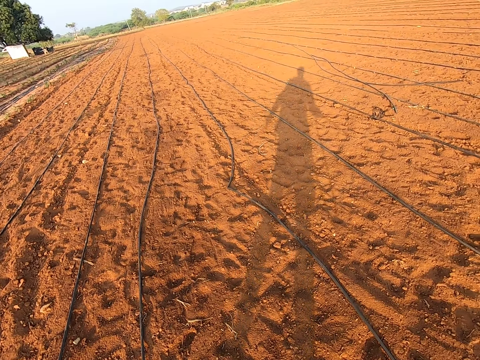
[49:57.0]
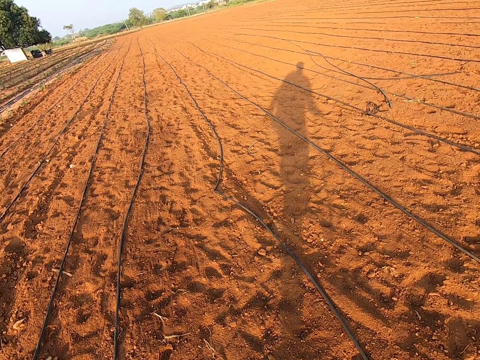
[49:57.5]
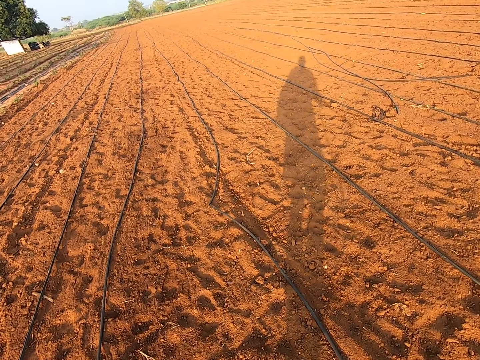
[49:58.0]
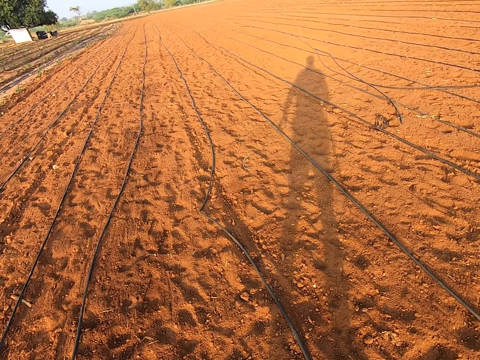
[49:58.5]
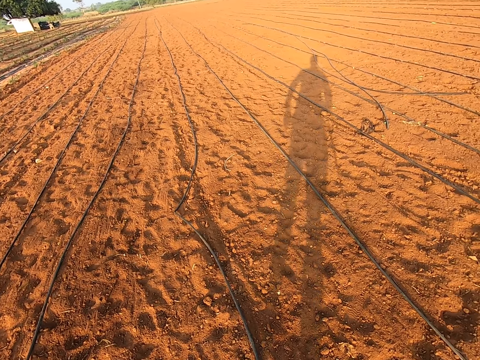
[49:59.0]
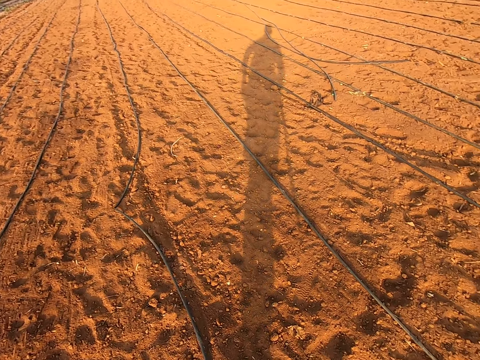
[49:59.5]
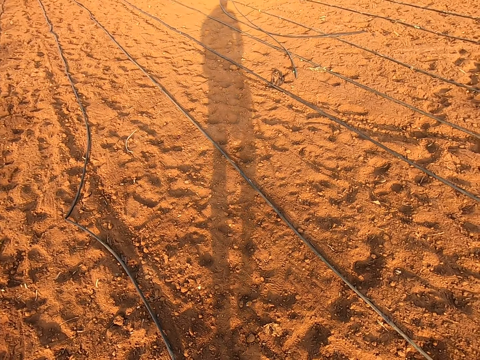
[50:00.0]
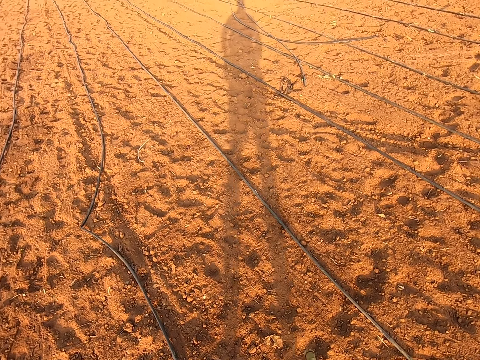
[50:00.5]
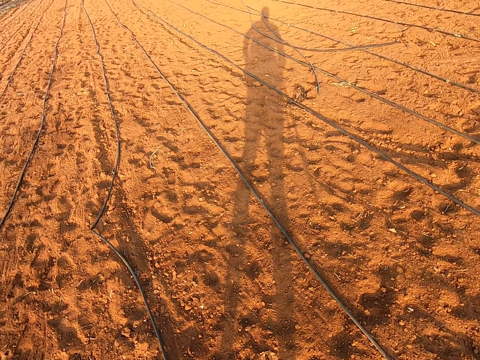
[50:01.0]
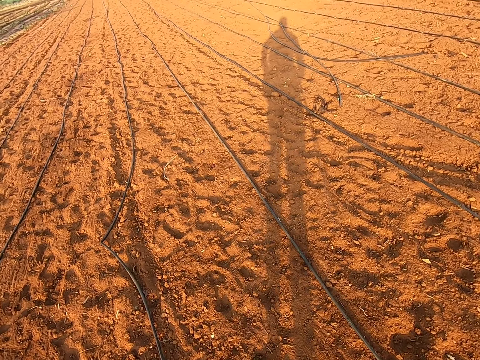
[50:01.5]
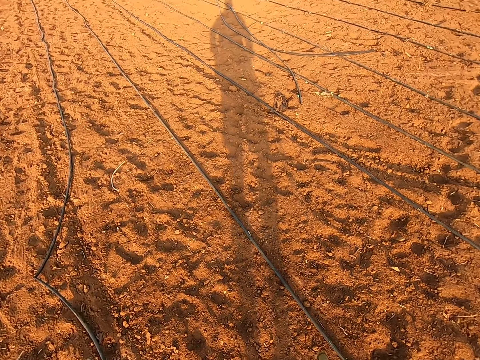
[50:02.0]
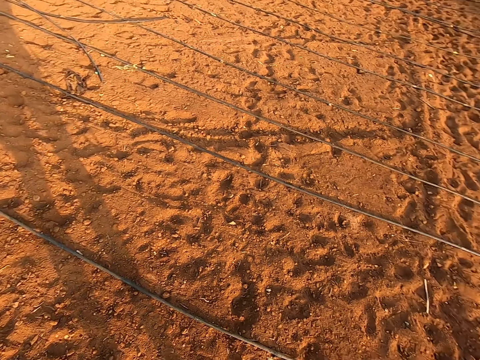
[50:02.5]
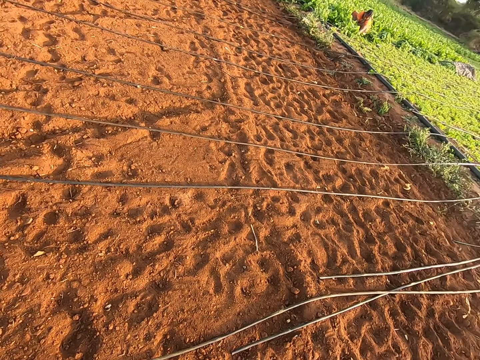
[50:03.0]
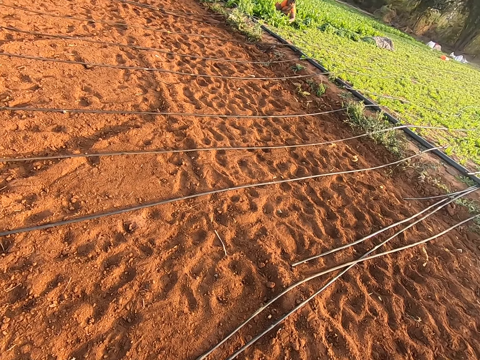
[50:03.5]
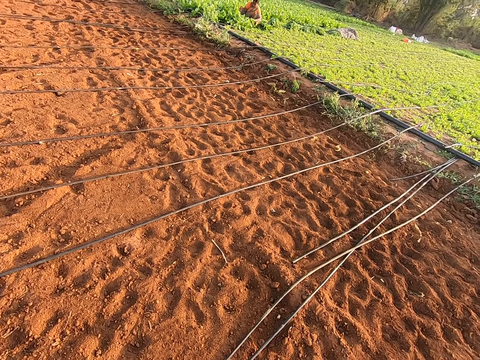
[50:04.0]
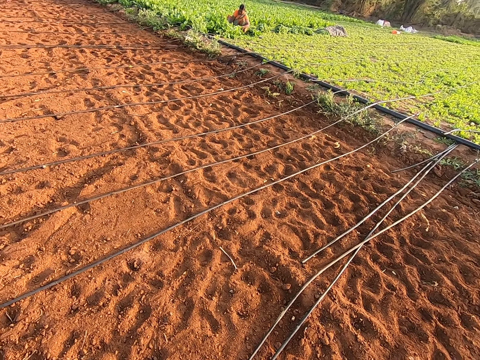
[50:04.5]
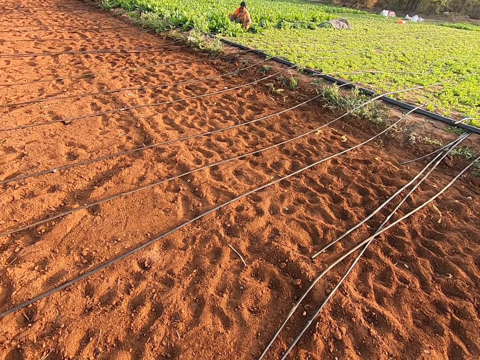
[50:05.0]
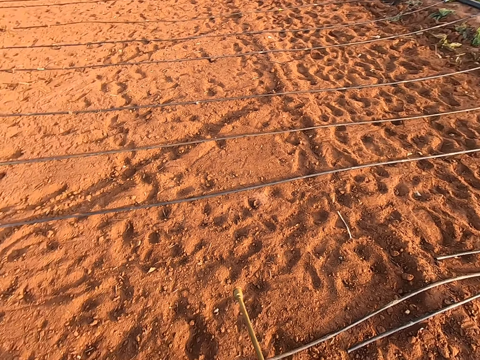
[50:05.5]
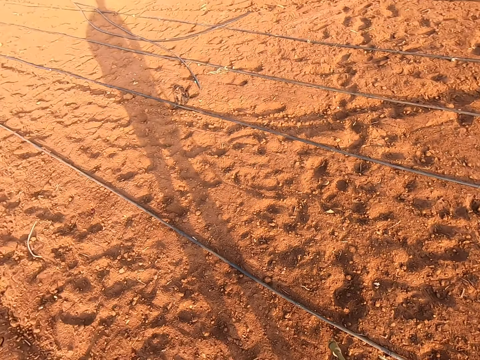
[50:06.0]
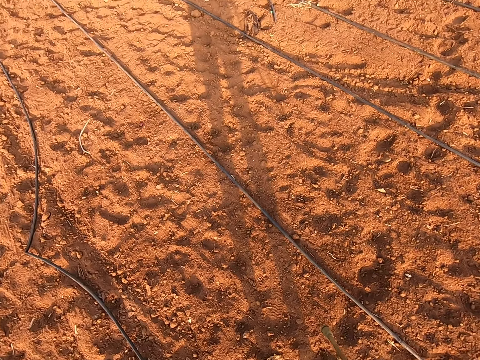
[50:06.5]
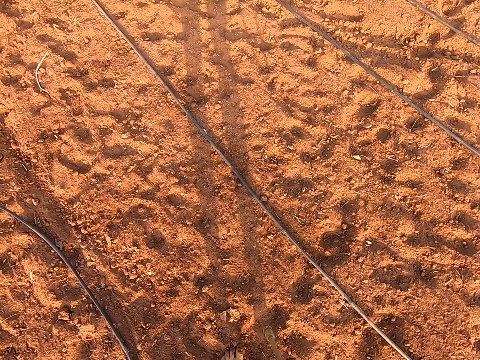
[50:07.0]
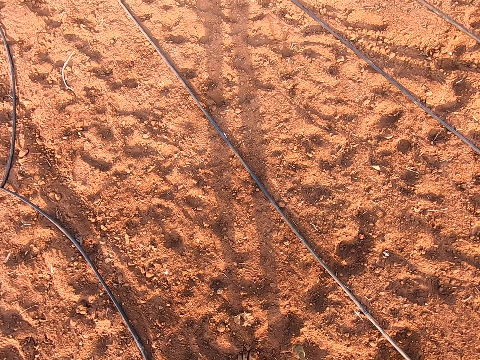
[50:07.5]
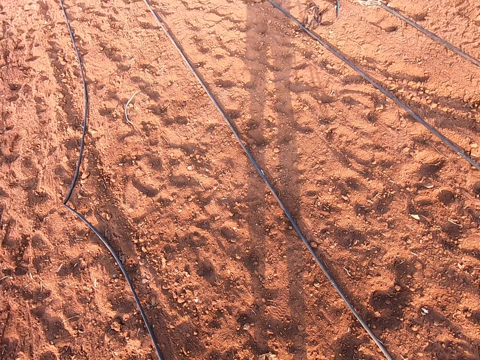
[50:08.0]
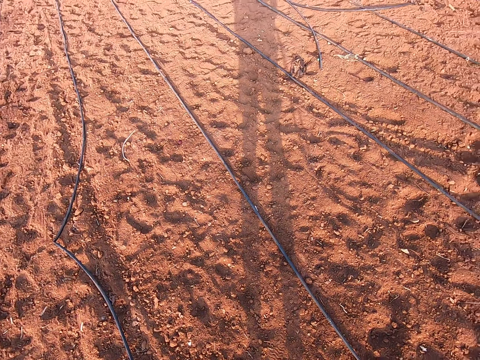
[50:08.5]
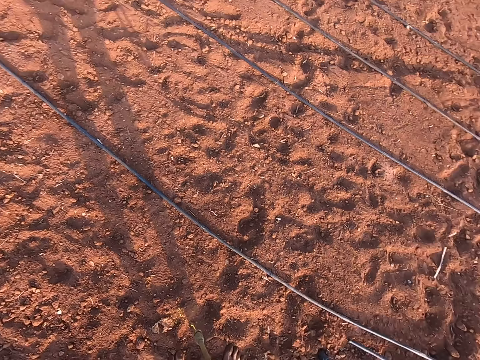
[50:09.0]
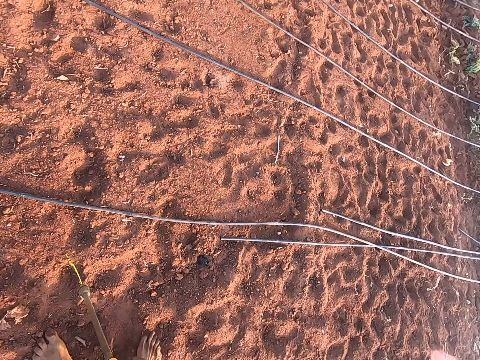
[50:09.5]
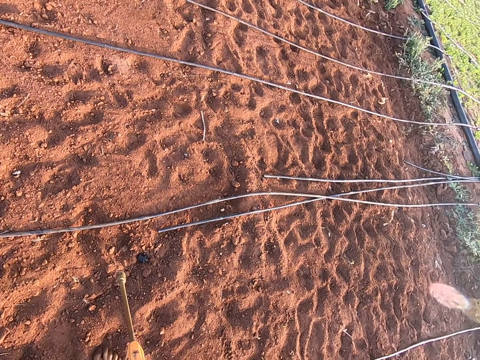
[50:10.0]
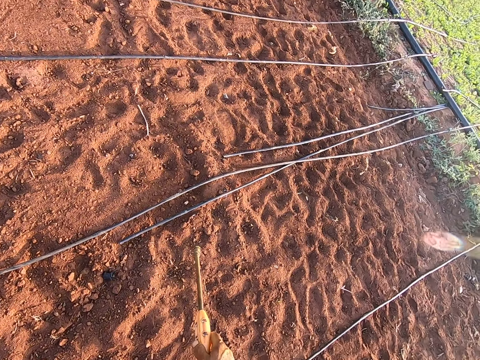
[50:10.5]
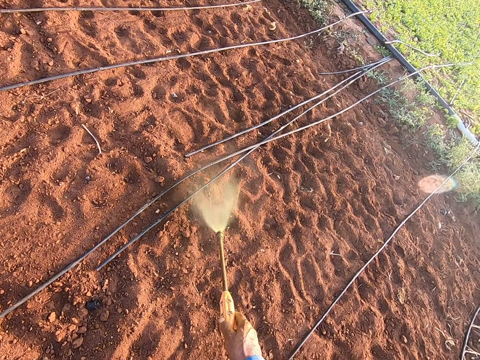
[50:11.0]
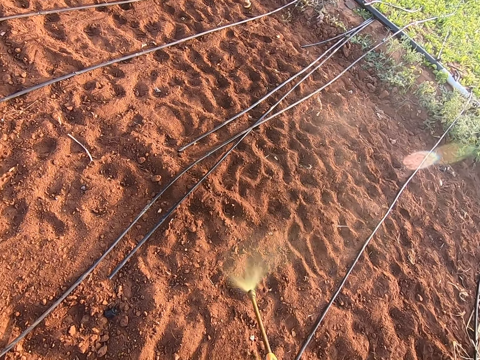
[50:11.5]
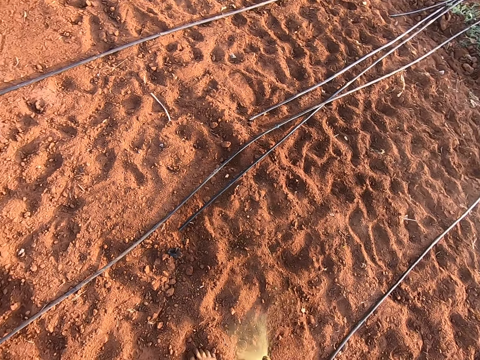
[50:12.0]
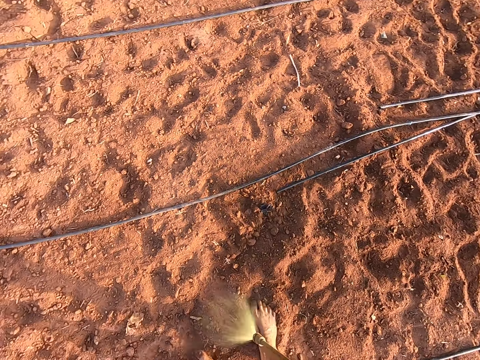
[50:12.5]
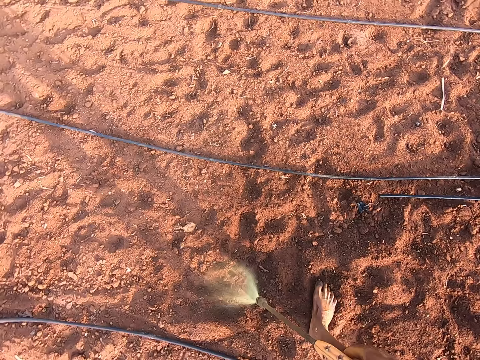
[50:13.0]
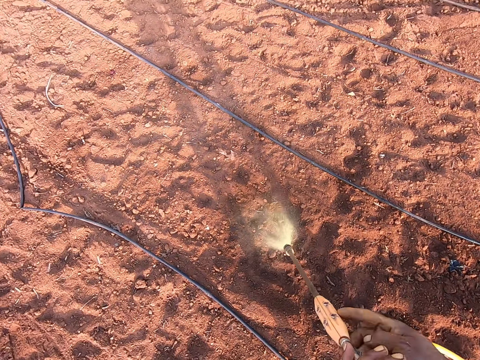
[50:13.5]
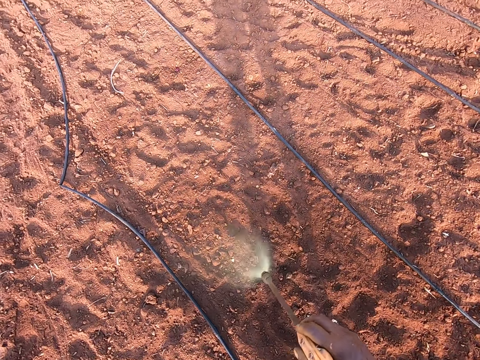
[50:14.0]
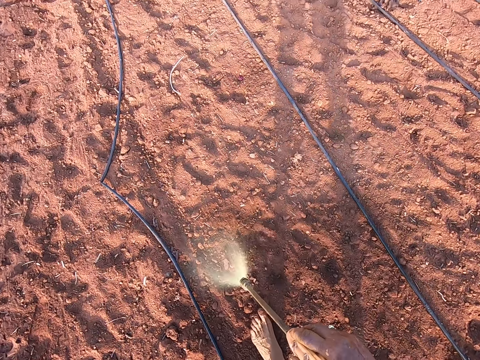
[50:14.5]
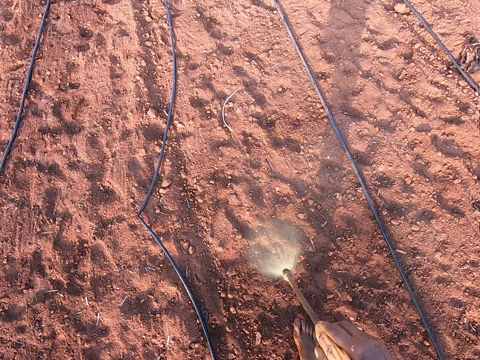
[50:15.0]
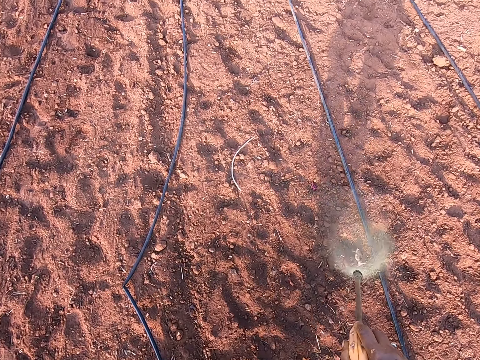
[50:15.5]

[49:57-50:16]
The camera wearer sprays the farm with the nozzle in his right hand.

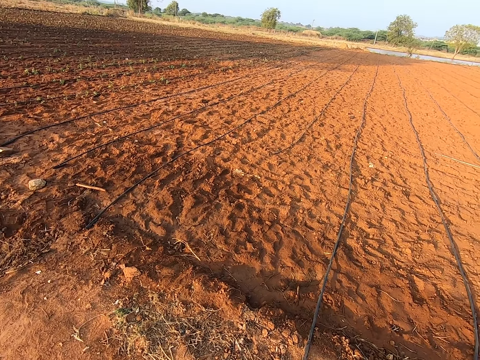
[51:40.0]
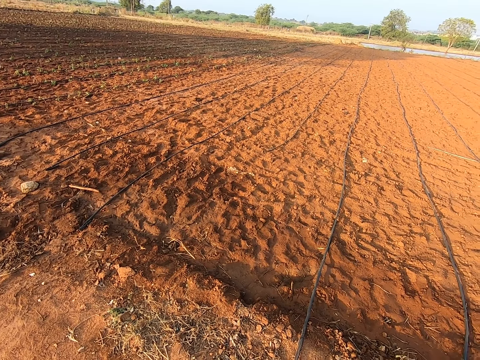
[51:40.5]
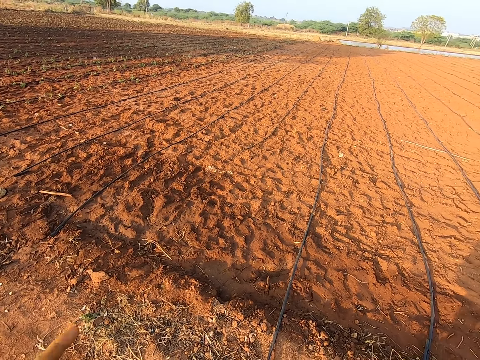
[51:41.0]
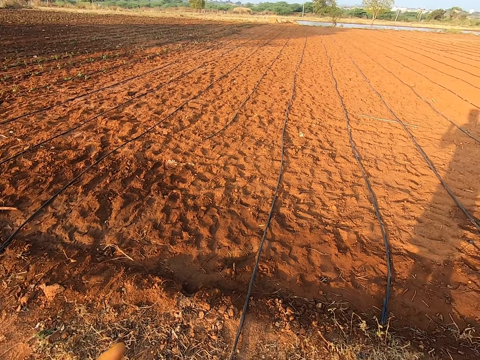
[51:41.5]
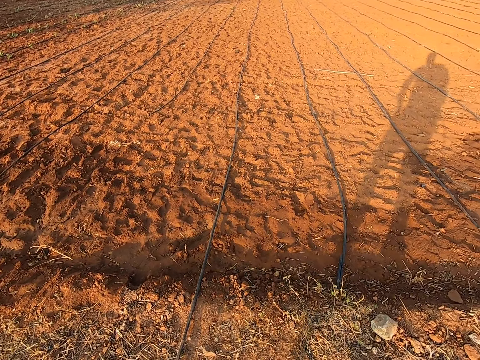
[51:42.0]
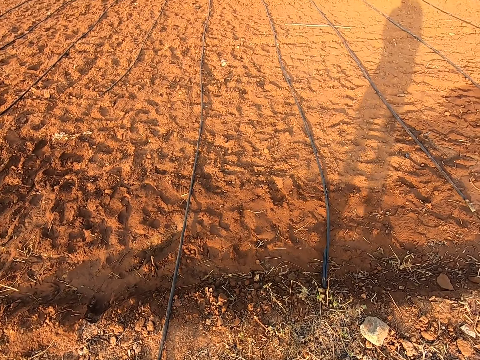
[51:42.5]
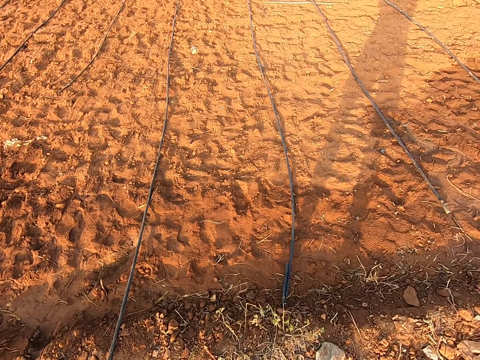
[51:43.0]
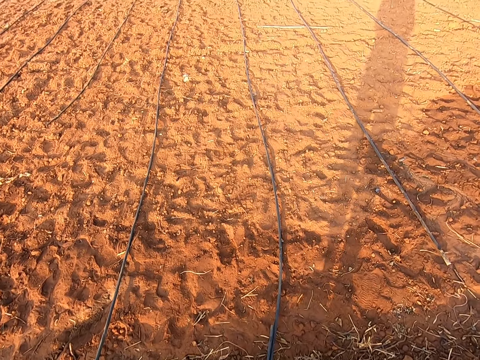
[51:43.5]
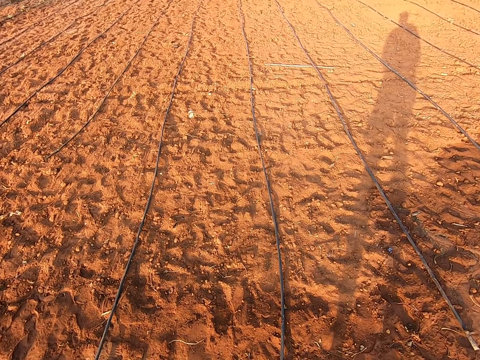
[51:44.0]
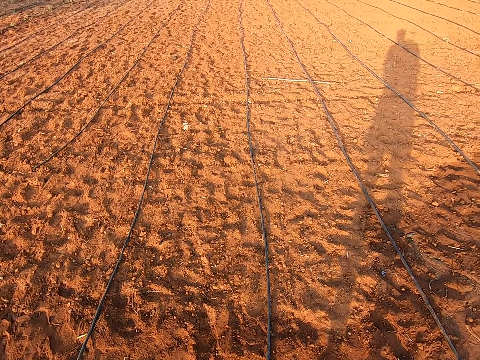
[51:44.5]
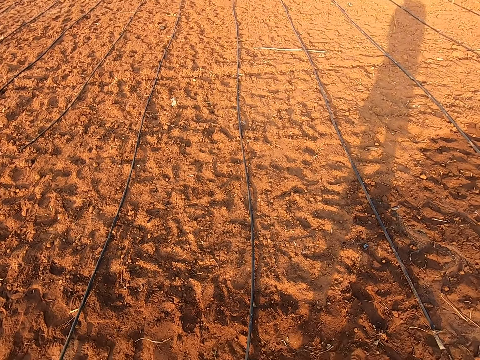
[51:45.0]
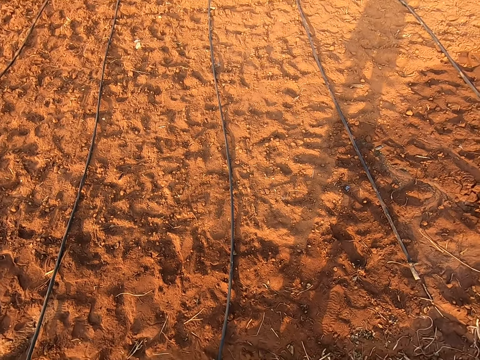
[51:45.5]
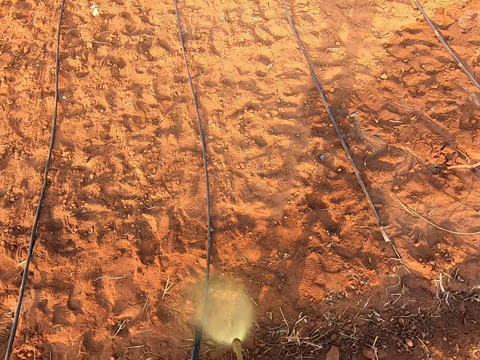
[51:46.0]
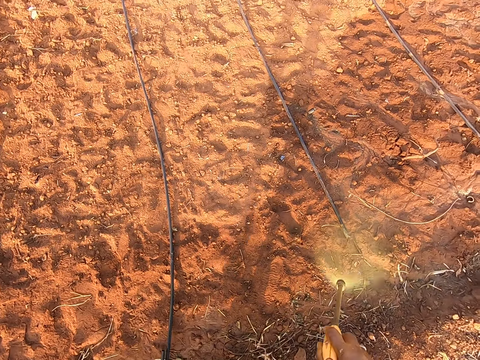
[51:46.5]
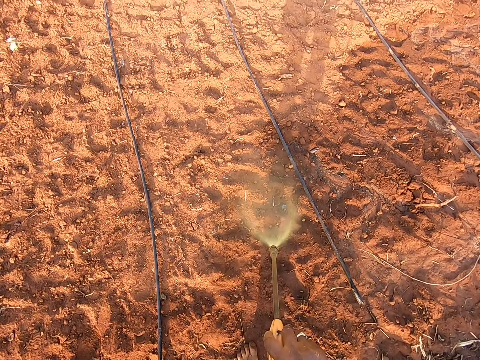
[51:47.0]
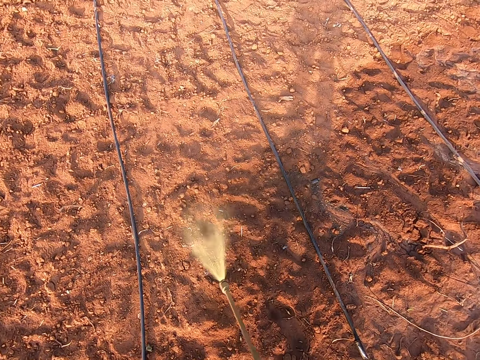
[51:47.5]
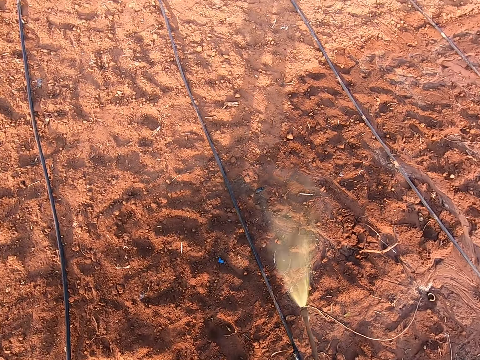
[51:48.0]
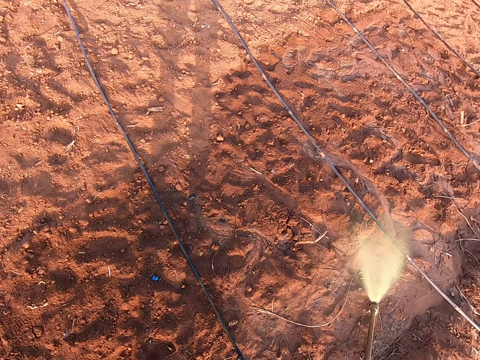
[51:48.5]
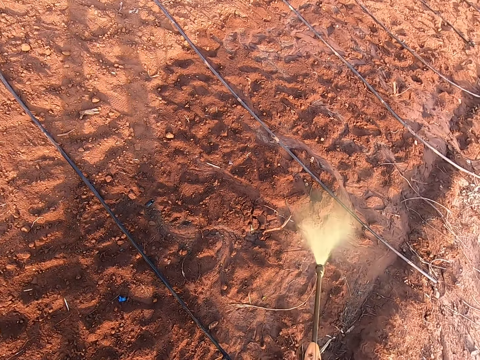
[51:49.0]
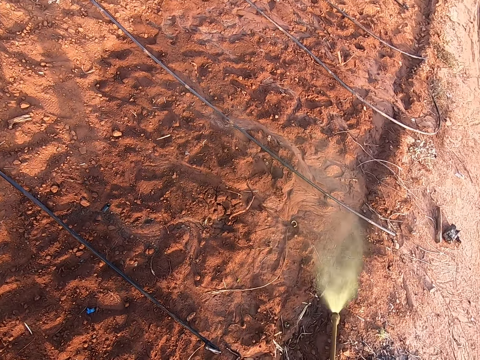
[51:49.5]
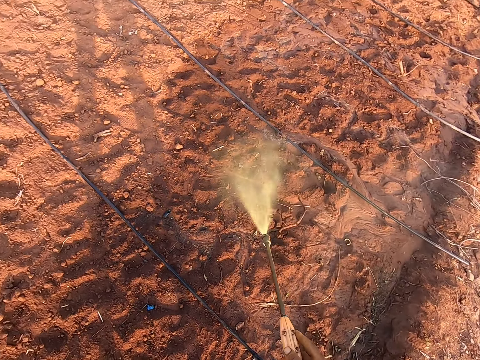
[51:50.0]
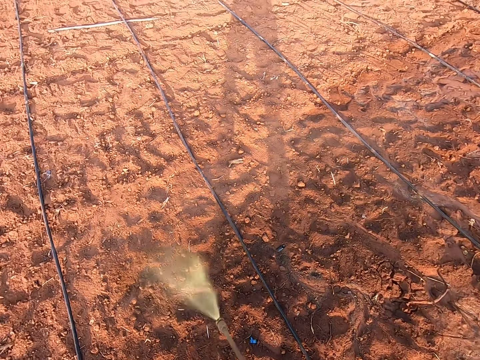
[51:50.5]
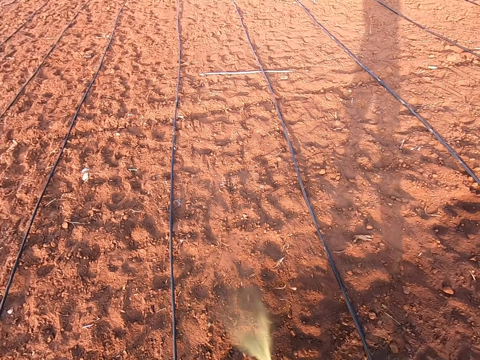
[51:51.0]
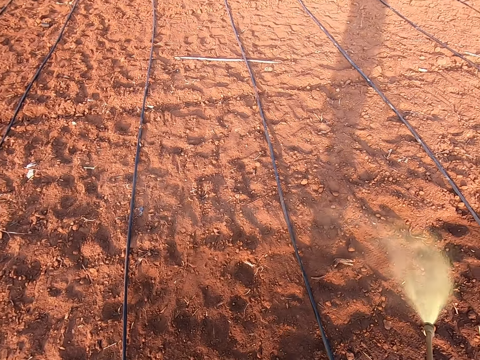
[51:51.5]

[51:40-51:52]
The camera wearer looks at the farm. He sprays the farm with the nozzle in his right hand.
